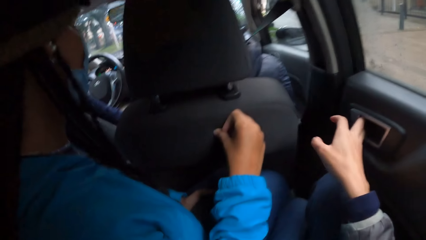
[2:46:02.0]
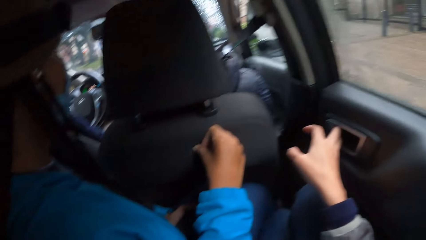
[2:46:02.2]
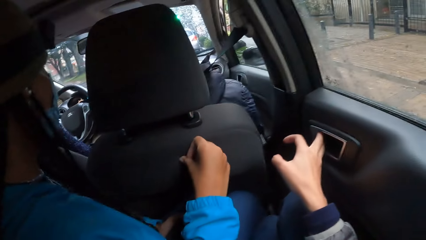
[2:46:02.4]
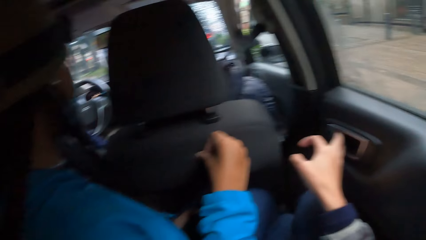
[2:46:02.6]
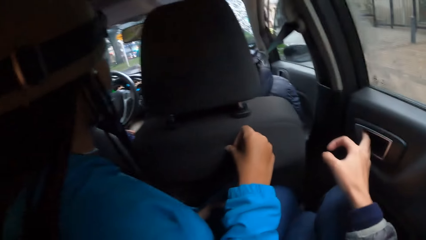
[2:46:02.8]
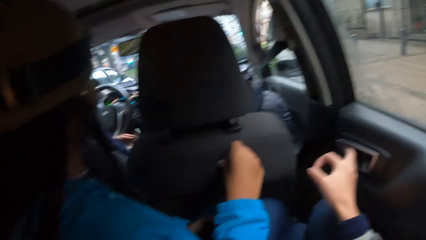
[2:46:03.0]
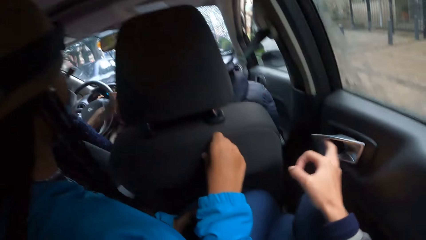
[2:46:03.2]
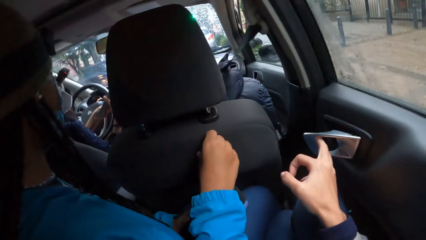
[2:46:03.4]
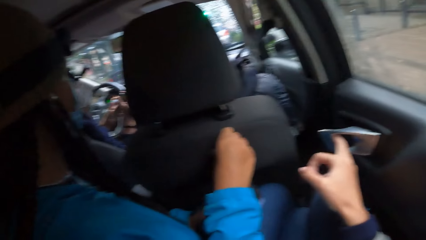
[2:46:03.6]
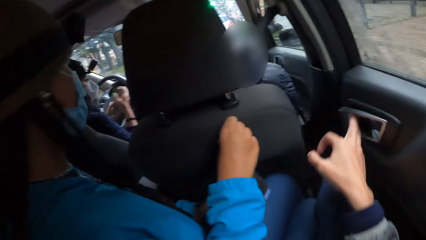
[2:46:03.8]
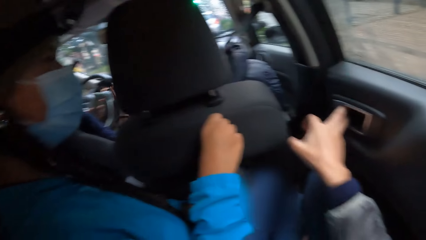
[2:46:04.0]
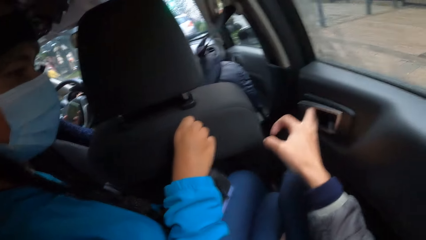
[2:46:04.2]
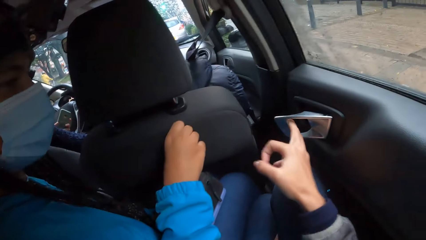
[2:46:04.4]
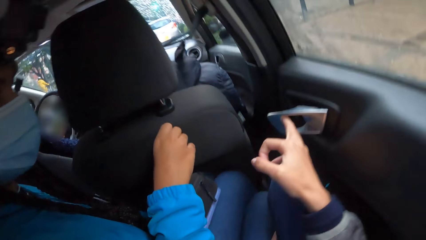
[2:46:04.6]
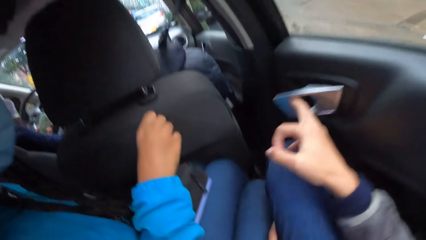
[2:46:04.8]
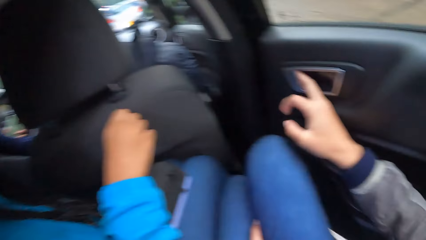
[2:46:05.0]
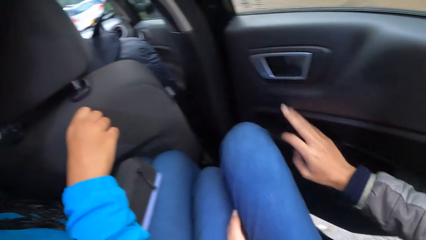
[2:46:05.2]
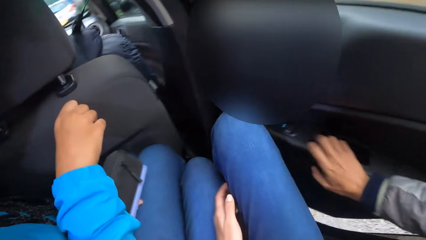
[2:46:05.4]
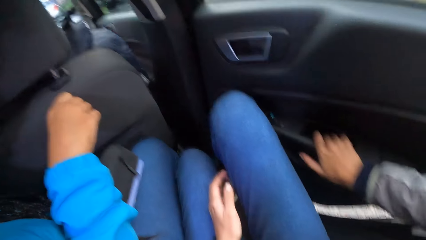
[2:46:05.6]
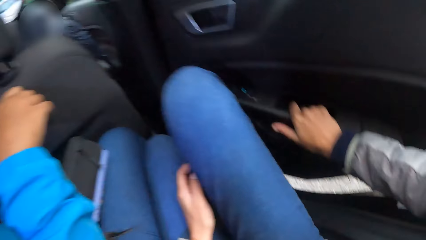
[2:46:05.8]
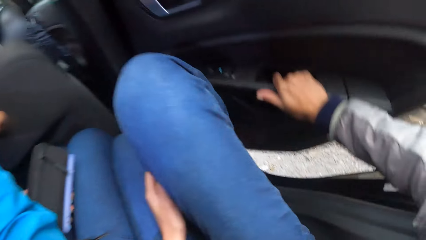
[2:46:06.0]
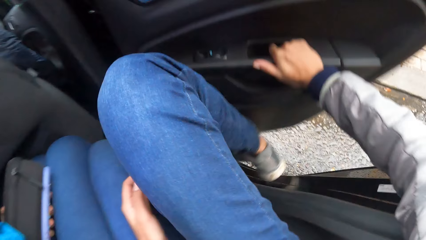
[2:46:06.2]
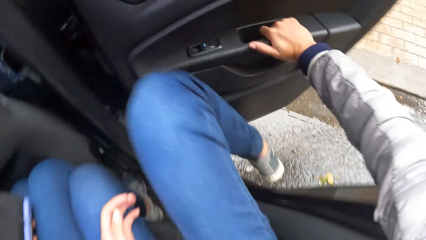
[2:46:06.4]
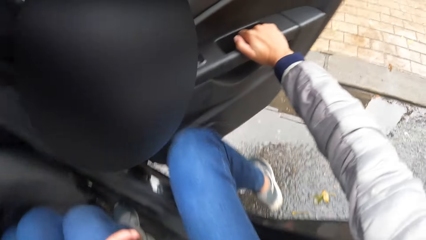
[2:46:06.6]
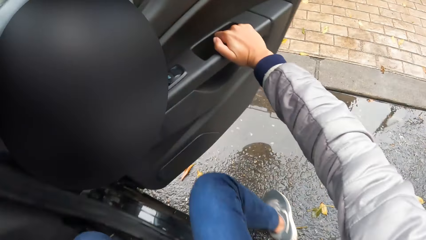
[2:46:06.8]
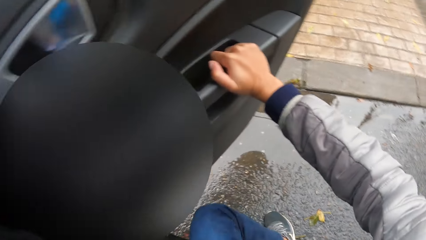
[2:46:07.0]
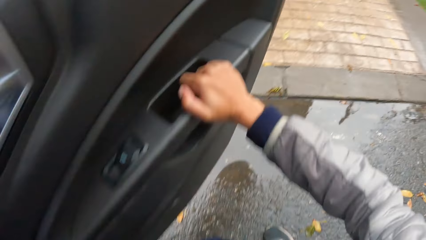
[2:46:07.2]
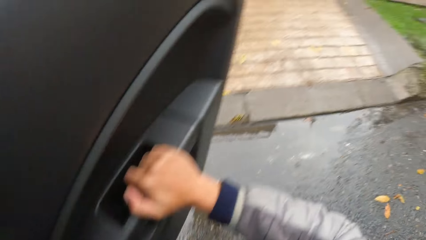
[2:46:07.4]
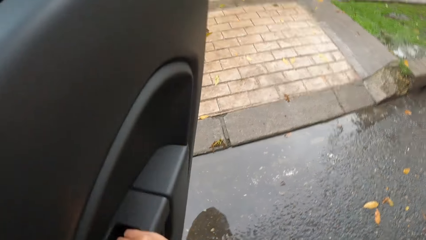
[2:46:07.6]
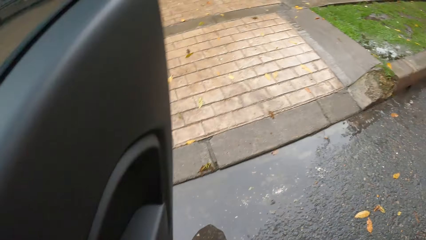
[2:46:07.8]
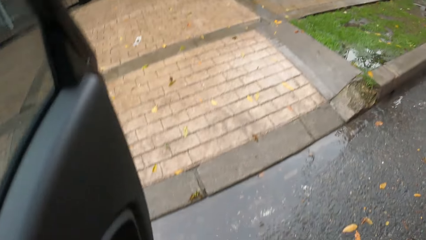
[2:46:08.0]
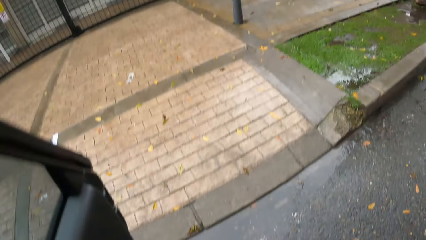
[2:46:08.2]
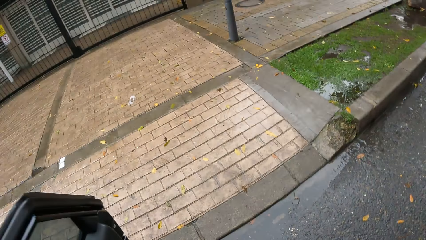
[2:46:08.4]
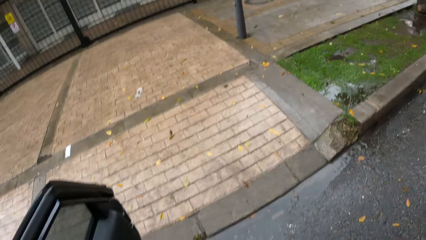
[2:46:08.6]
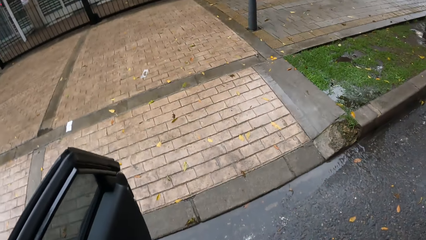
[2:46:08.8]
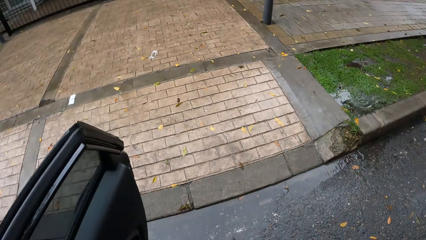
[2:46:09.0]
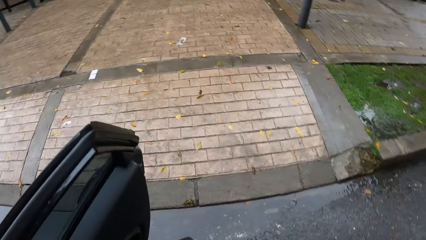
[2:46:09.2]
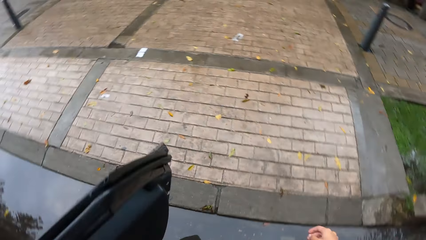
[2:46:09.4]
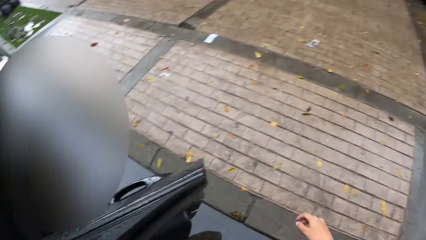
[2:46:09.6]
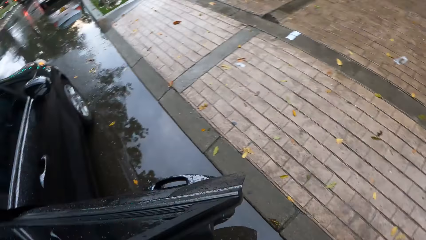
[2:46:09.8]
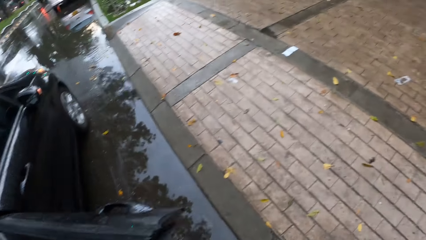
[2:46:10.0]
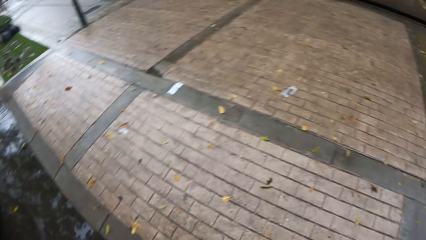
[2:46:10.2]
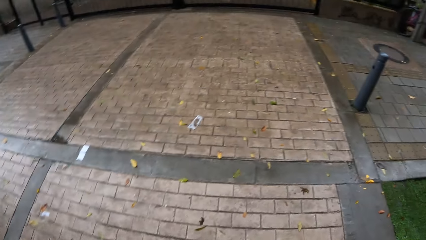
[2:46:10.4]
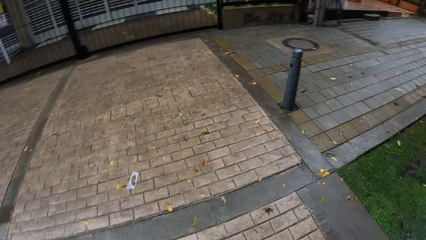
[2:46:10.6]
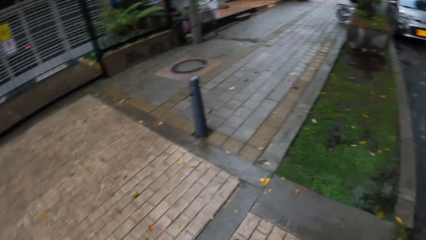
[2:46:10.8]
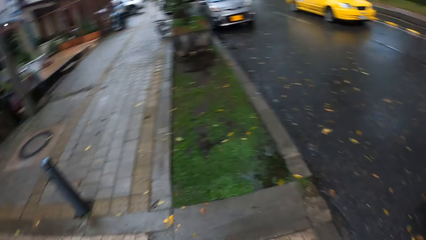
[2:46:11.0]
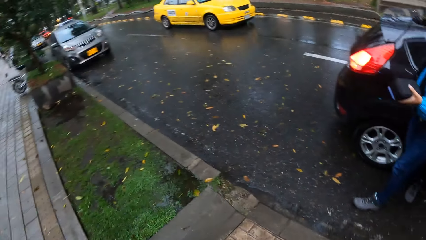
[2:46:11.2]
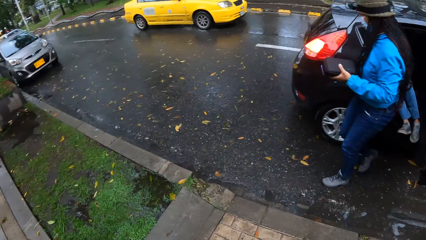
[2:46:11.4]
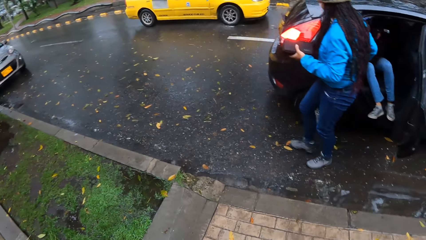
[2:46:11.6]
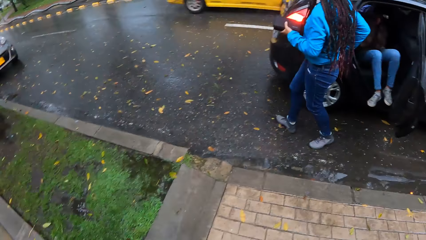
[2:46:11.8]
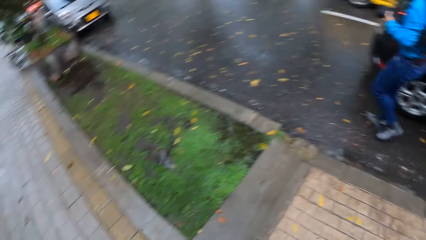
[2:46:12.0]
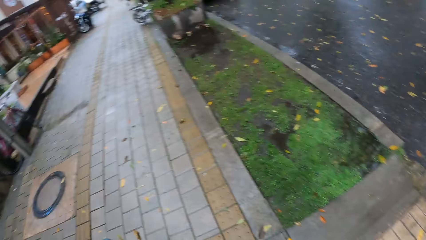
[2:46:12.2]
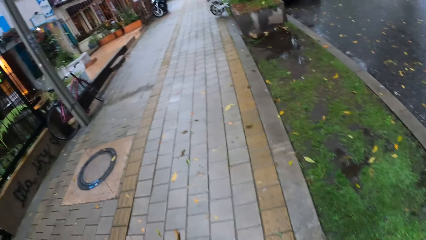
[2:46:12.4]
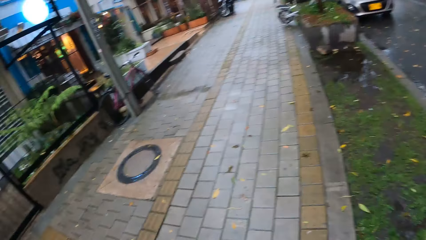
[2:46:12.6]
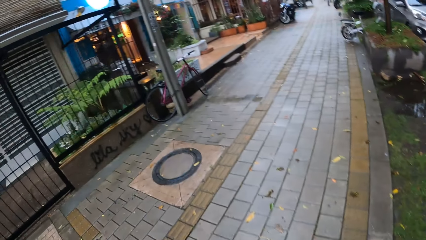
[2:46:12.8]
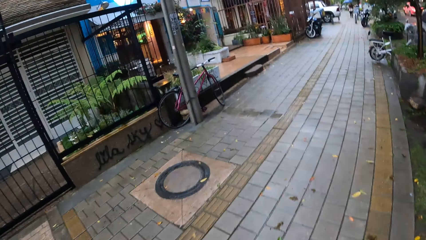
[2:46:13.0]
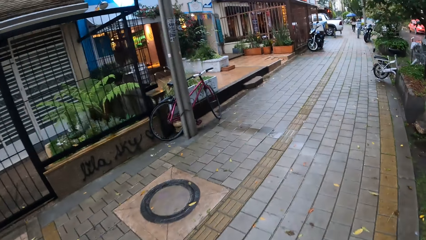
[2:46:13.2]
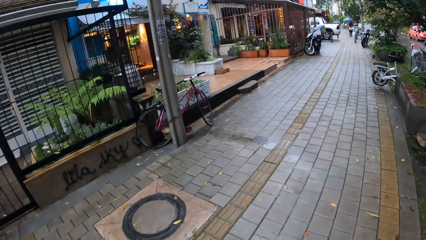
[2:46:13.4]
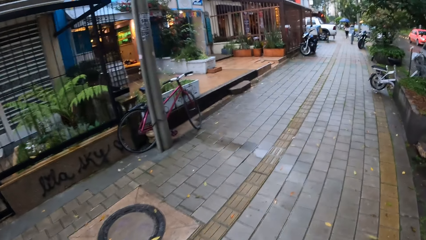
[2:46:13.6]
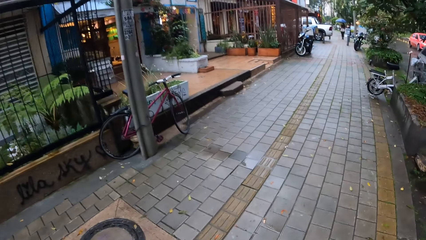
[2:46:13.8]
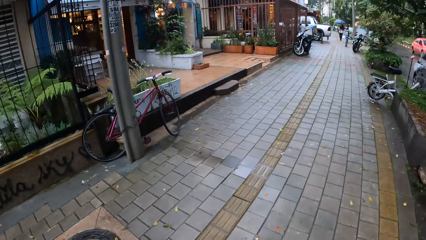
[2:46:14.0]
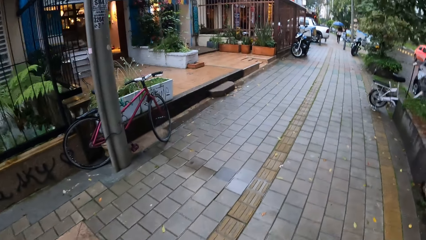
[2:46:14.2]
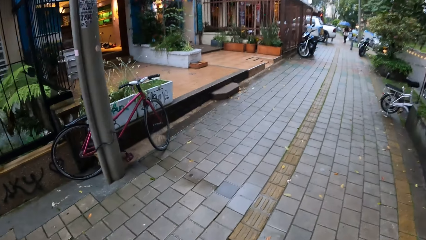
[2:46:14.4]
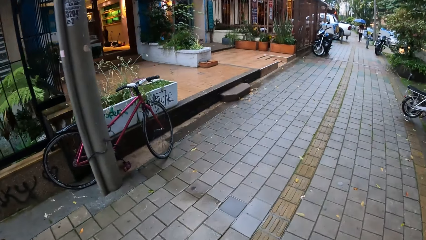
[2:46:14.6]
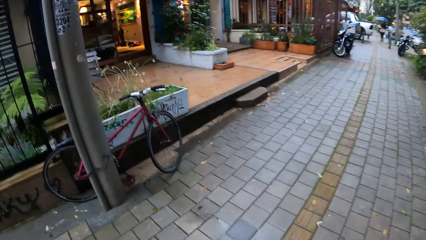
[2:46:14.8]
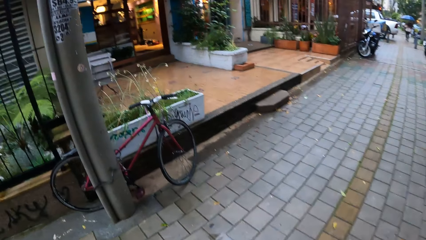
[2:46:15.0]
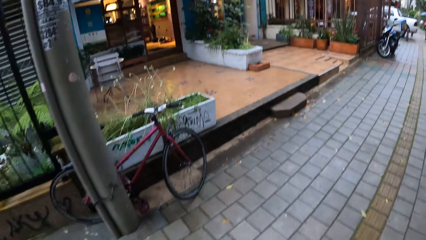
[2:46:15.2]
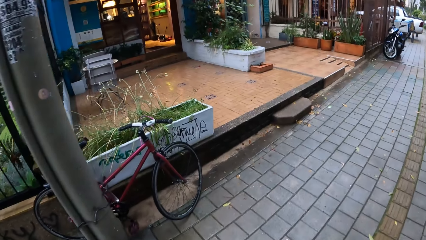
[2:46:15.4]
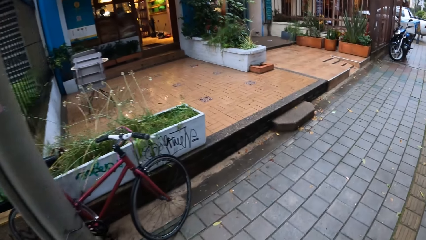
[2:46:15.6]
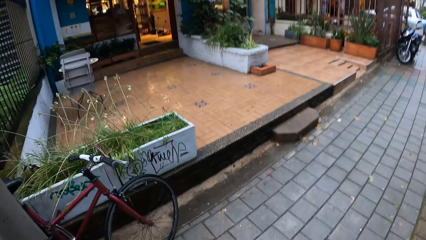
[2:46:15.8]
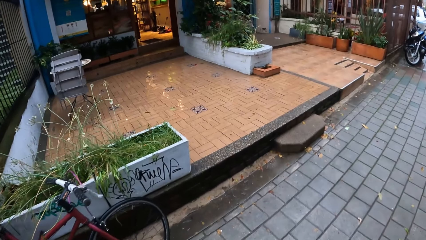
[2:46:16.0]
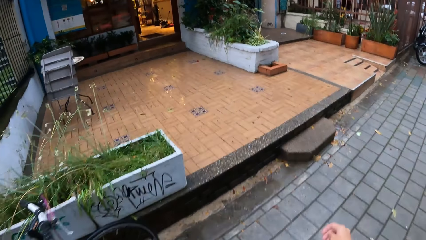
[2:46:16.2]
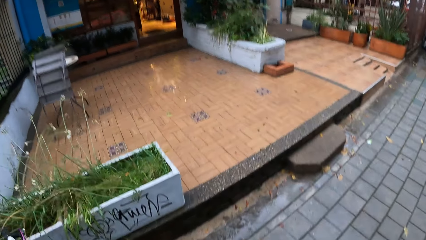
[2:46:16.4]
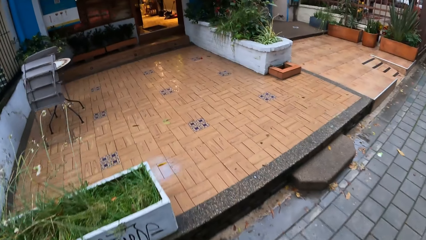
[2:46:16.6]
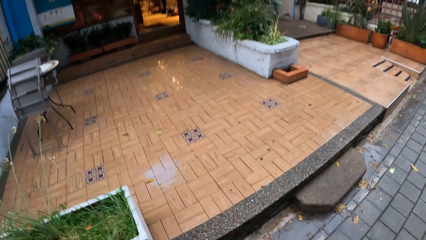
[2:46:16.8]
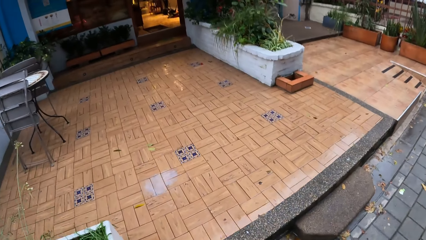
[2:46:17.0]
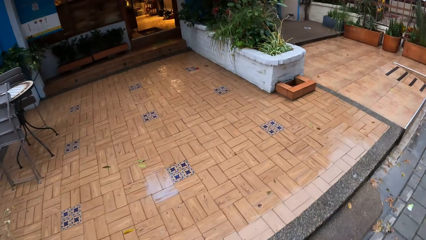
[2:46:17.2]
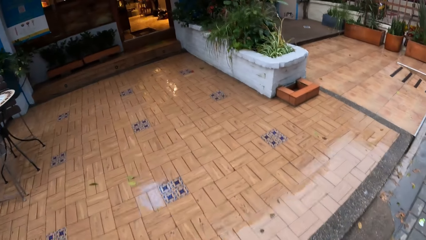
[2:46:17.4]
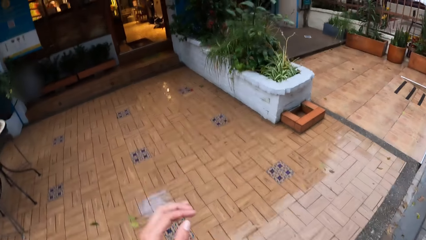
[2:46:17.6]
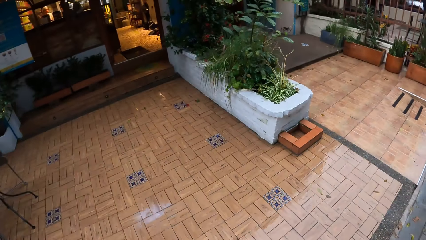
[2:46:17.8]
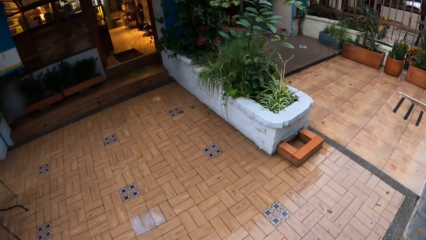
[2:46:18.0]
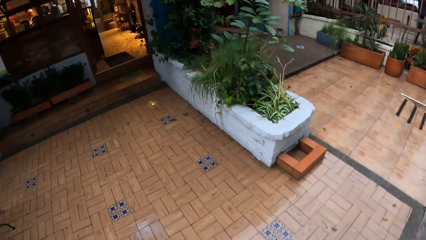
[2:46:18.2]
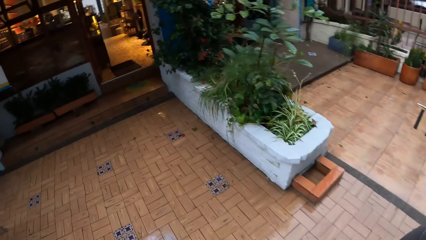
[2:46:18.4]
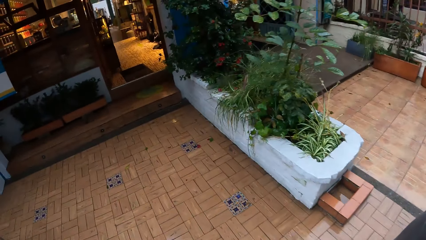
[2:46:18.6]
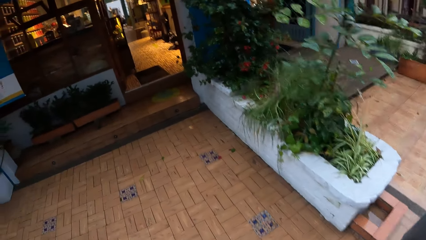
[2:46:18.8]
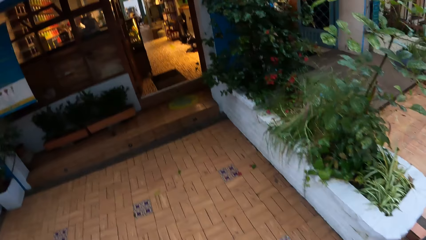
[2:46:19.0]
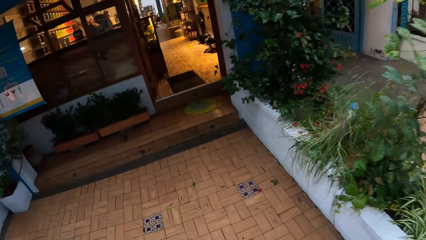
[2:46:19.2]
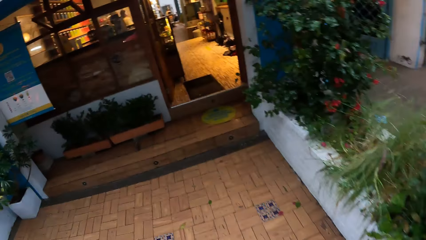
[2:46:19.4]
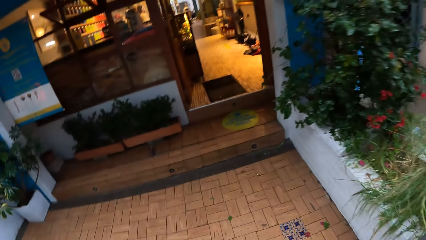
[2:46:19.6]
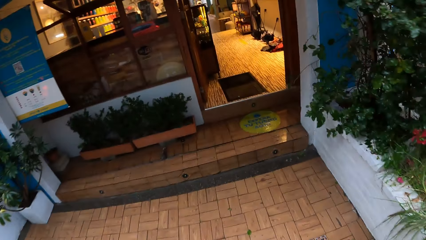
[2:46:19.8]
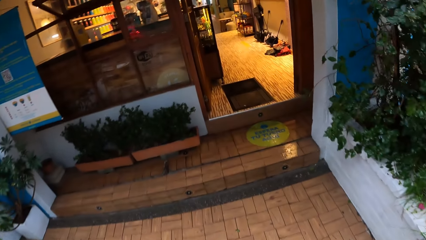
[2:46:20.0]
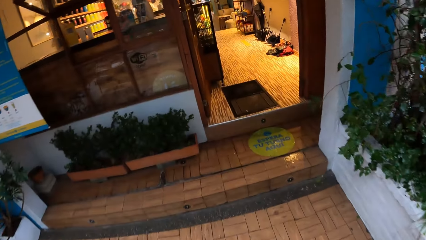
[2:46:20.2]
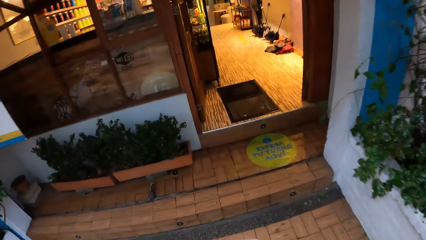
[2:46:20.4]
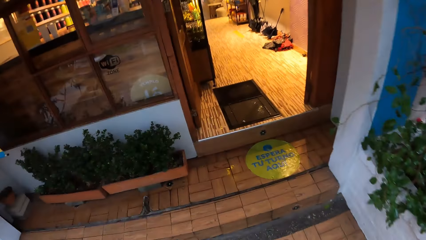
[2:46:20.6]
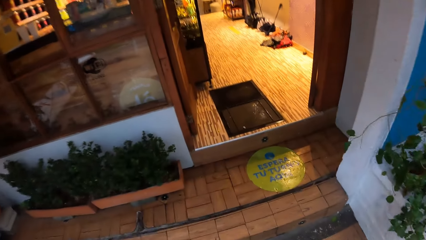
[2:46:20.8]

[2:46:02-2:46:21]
The camera wearer opens a car door with his right hand. He holds the car lock. He pulls the lock. He opens the car door. He walks. He raises a hand.
